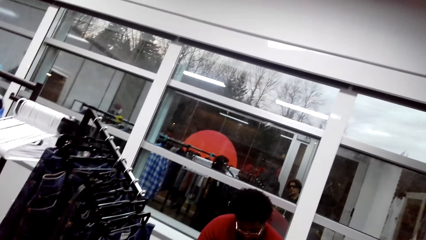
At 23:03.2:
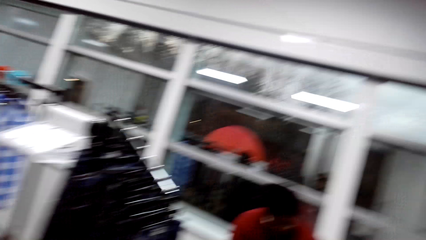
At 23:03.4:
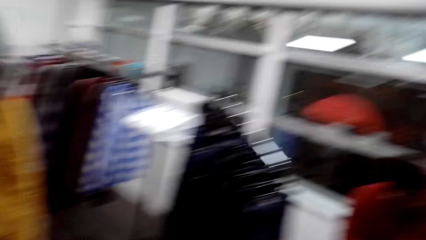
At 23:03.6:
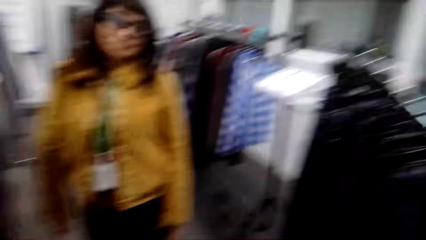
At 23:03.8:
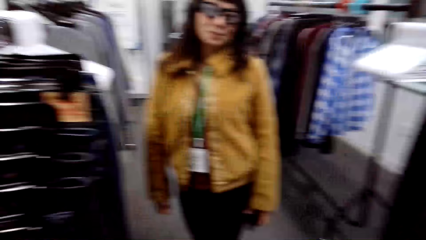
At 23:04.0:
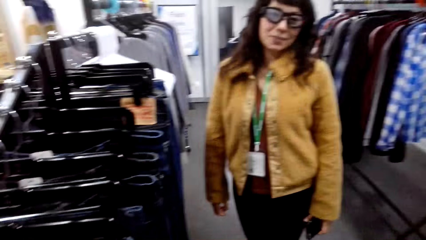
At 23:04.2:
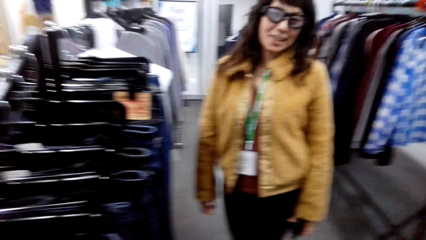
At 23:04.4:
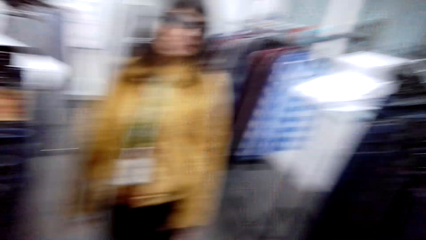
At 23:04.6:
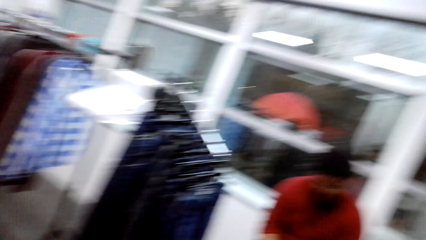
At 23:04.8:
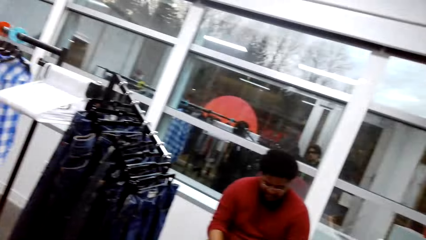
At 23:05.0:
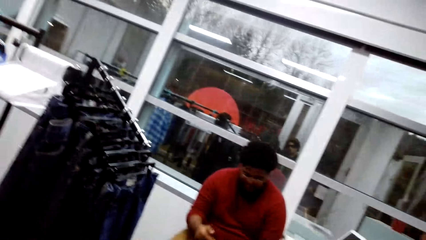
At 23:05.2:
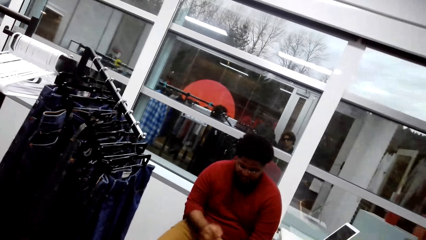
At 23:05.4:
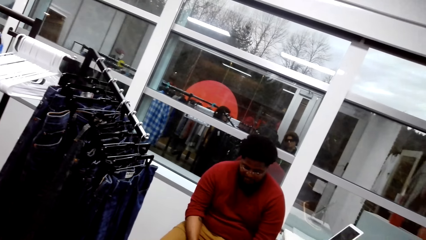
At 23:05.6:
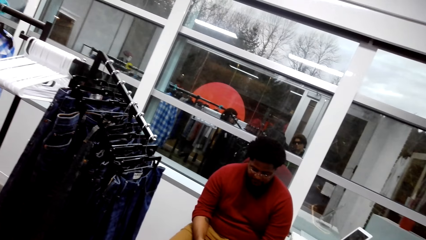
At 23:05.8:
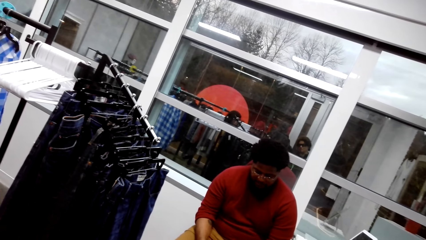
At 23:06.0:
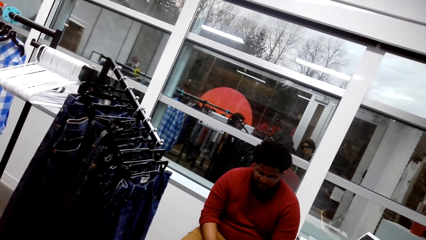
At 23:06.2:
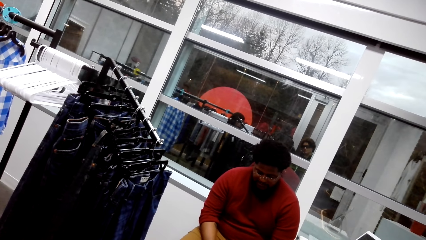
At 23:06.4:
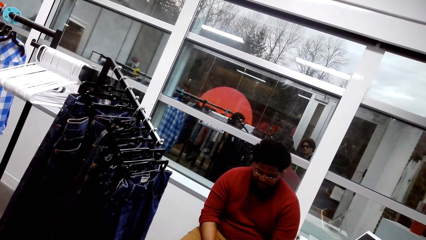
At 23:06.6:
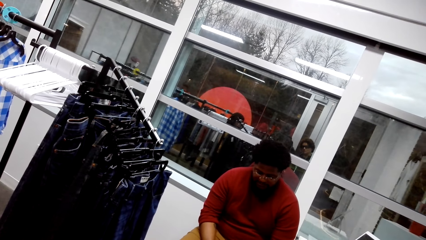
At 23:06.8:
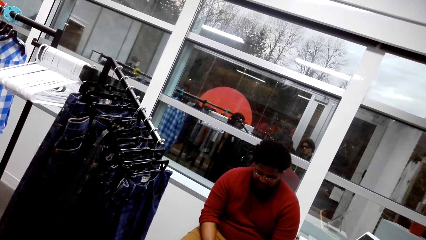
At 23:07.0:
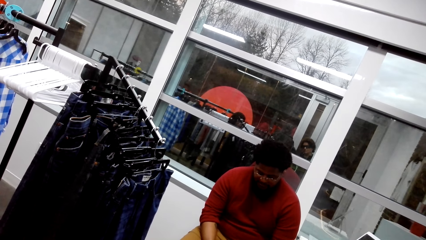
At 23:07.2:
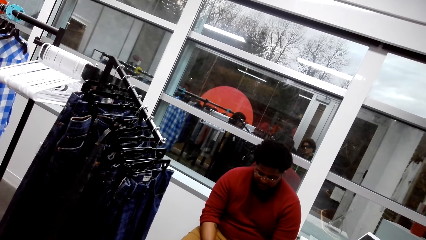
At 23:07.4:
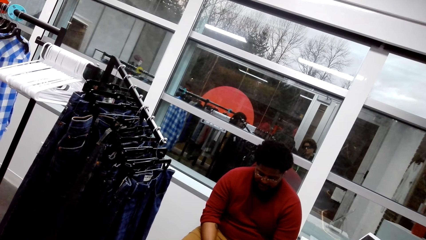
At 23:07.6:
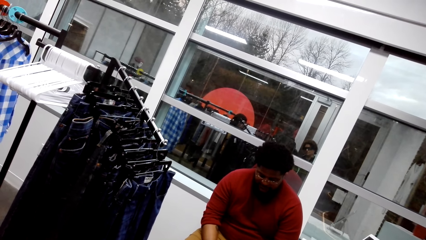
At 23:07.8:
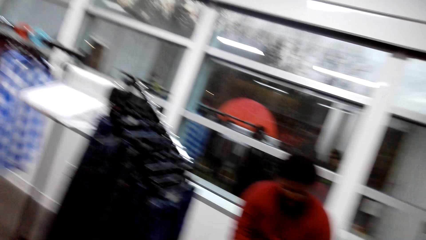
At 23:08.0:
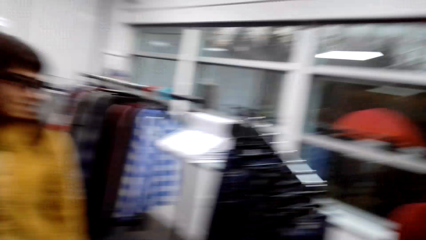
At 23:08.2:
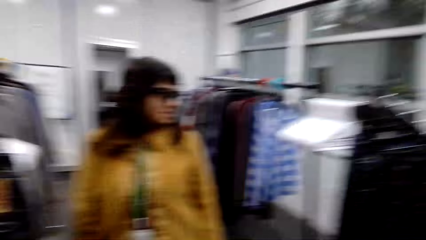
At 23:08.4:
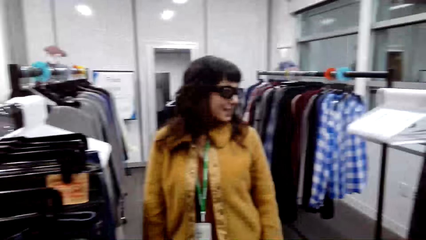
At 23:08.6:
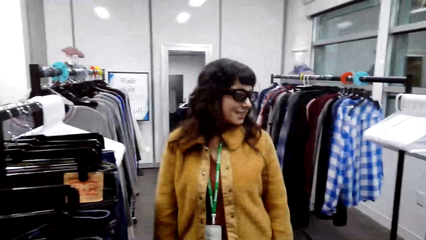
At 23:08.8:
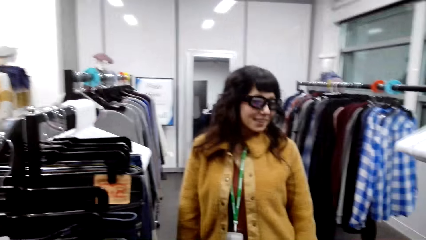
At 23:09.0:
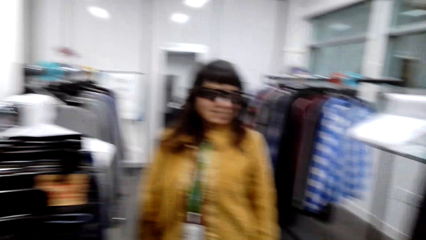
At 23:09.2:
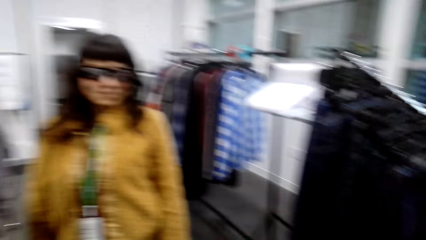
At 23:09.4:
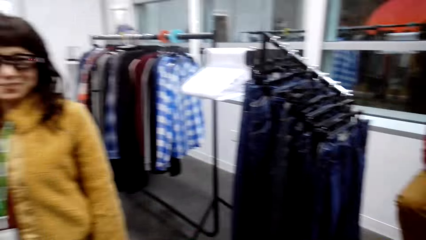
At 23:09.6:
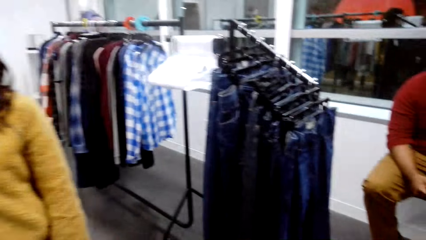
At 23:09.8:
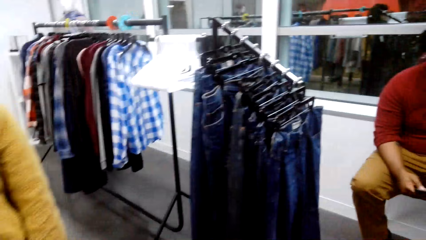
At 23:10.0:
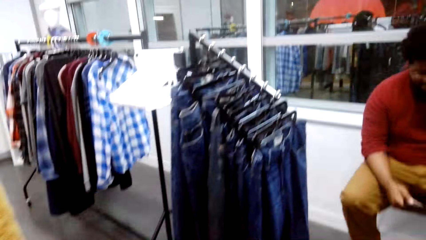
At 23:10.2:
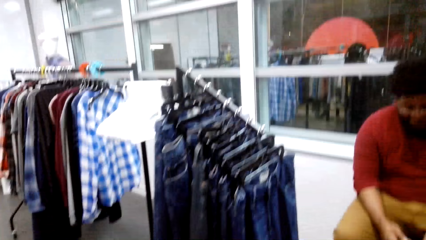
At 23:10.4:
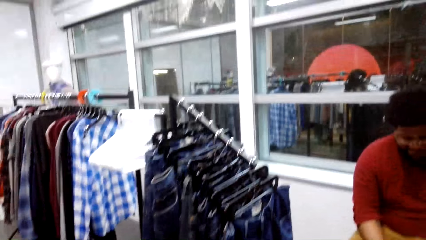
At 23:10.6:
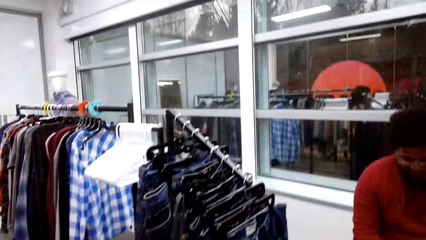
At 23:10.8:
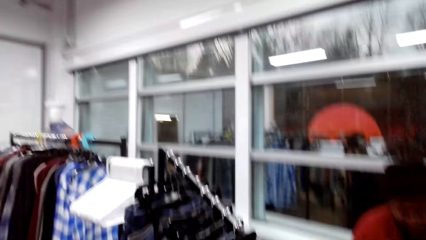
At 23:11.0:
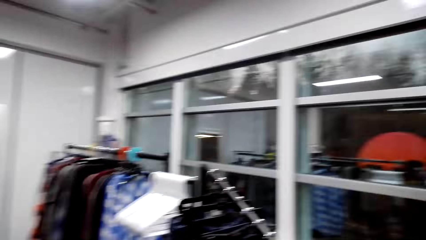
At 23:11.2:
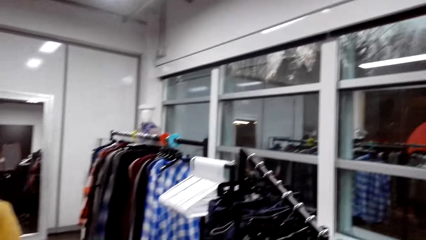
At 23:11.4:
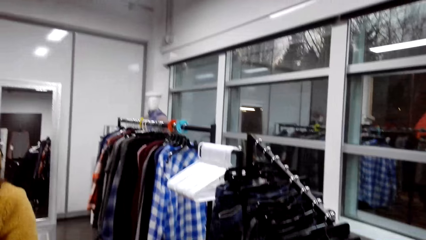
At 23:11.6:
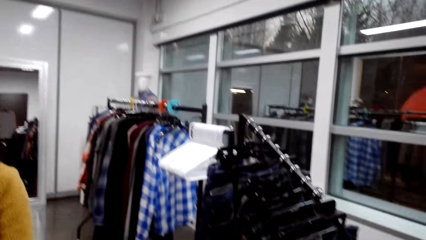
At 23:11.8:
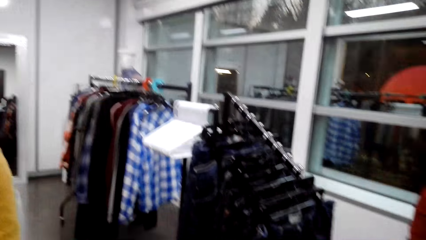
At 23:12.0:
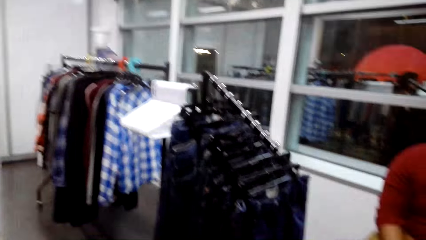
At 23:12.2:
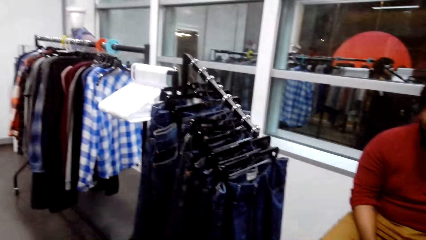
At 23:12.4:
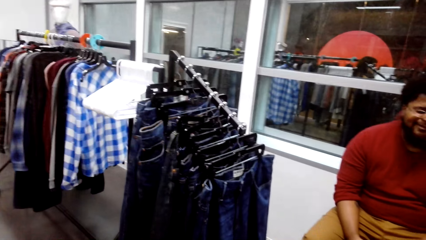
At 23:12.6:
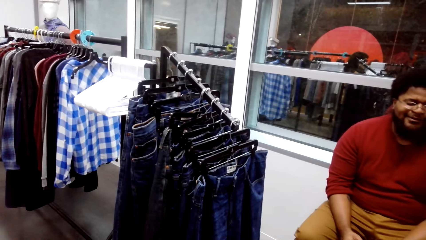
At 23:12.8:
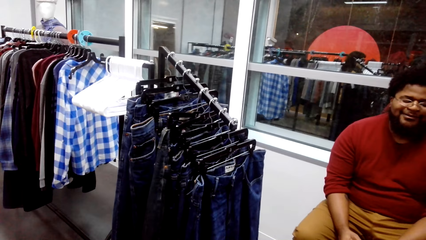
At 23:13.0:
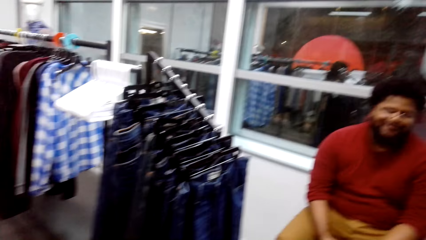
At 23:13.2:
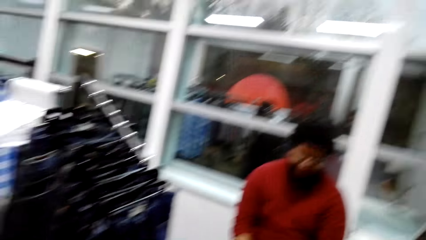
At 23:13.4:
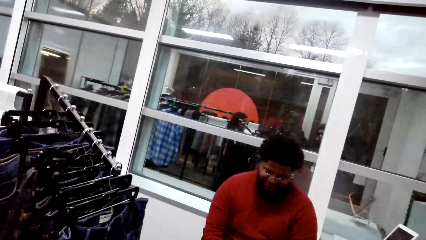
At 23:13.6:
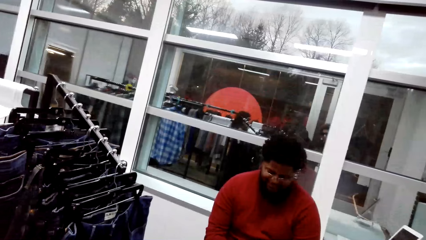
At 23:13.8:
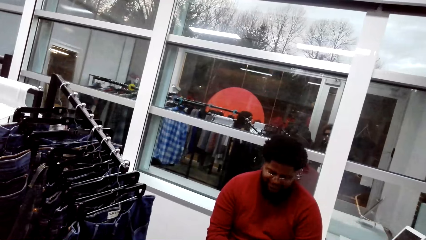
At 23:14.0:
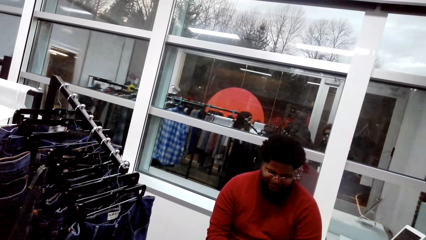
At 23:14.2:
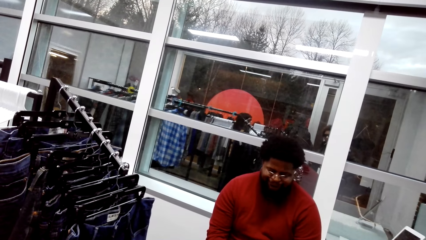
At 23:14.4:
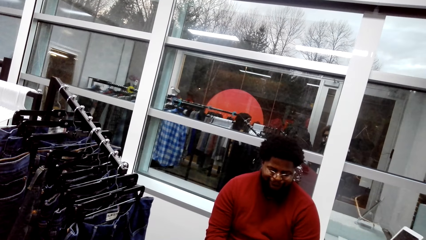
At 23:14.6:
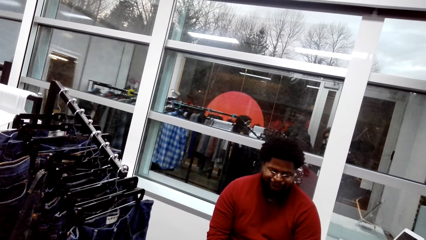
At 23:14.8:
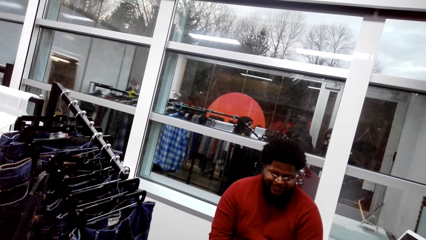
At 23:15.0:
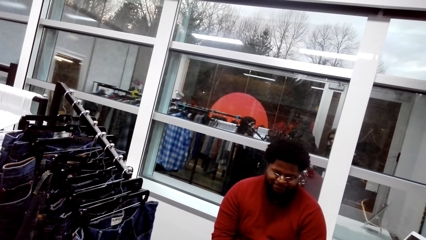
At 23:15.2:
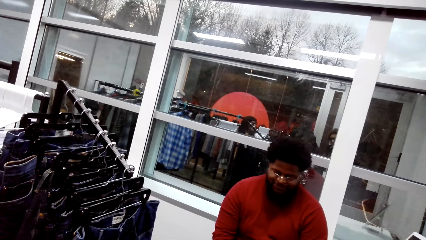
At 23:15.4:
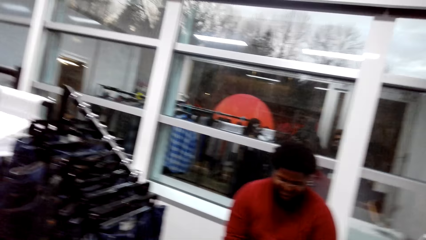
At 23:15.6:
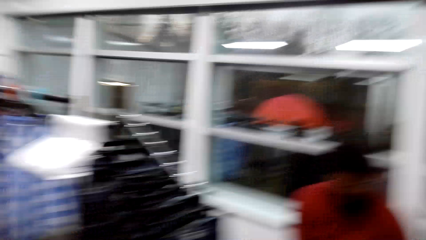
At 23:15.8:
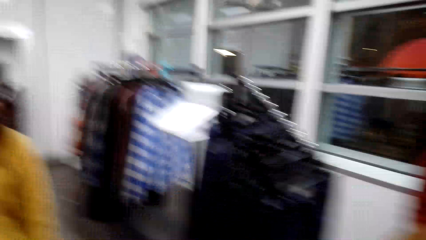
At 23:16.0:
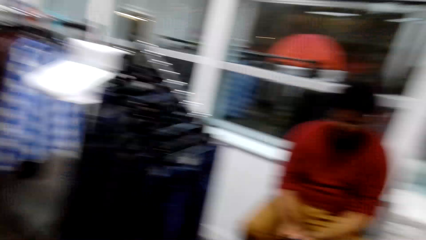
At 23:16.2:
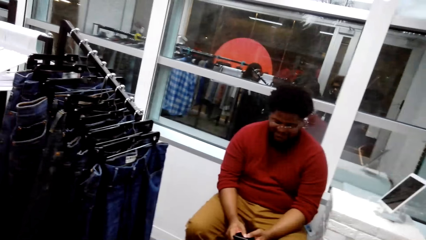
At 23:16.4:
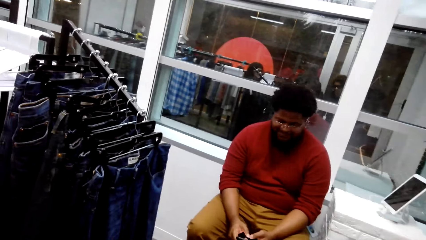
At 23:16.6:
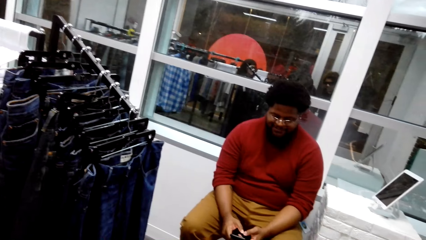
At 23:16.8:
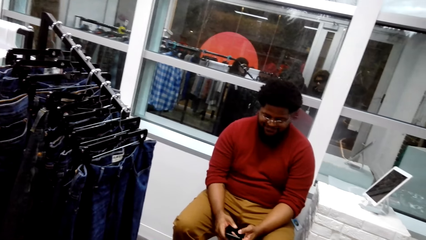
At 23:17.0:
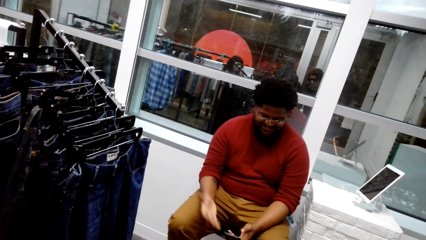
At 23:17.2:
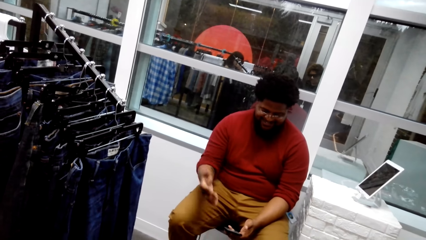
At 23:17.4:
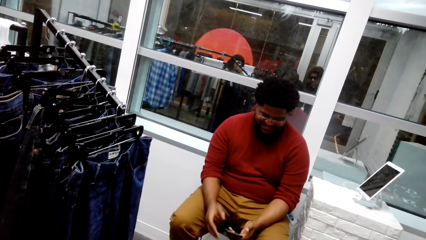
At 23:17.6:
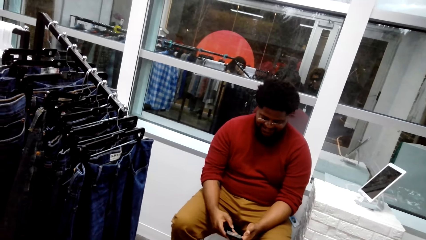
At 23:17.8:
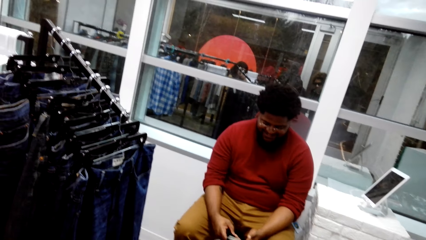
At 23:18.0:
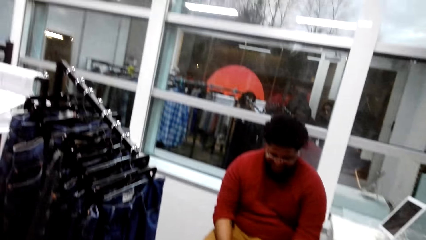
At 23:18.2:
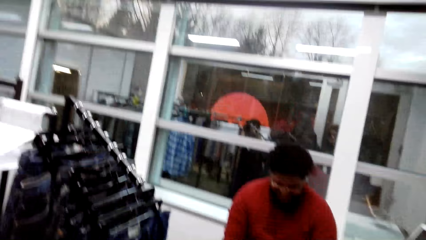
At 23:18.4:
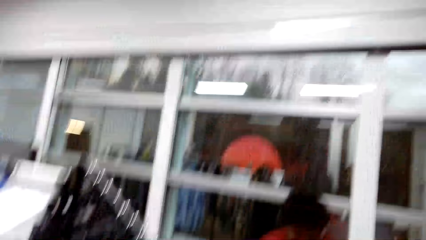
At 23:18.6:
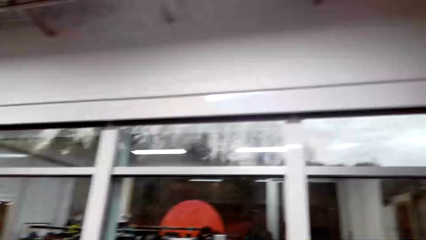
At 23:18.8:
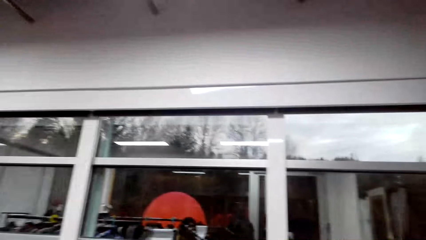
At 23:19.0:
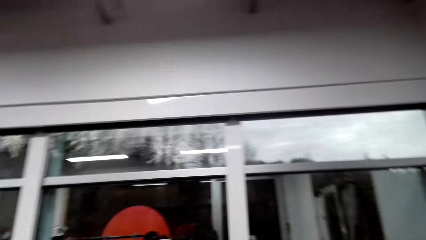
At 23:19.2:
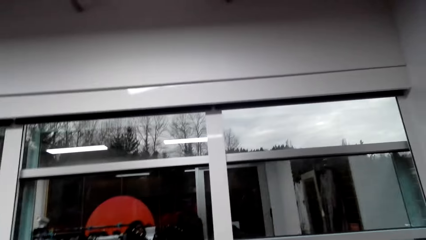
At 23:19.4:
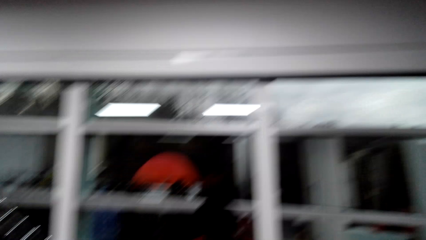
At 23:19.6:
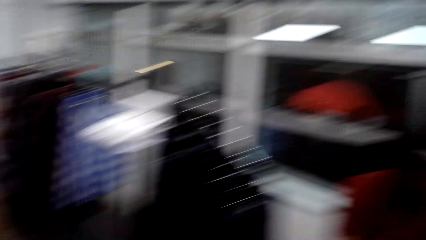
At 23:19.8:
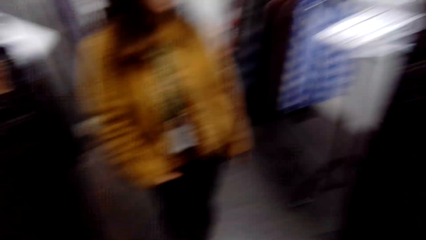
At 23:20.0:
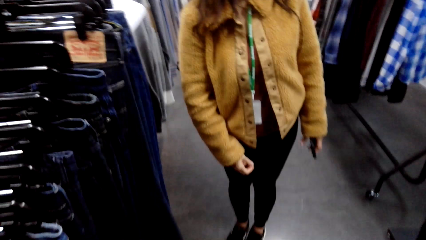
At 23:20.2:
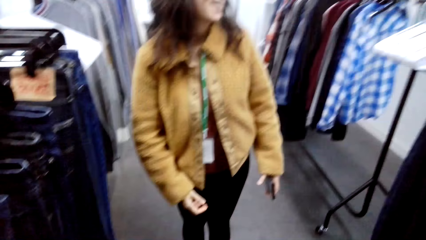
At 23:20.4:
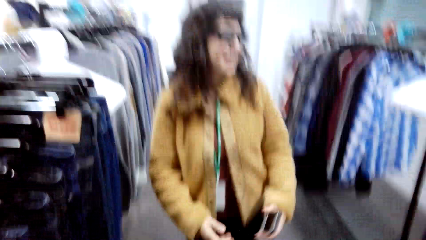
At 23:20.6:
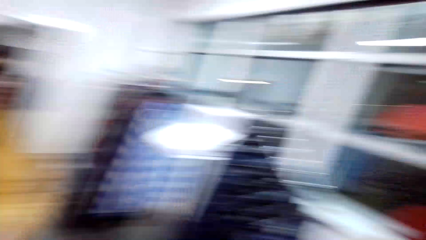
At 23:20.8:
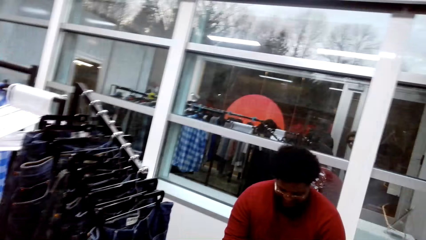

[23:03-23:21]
A person talks. The camera wearer talks. The person talks.
